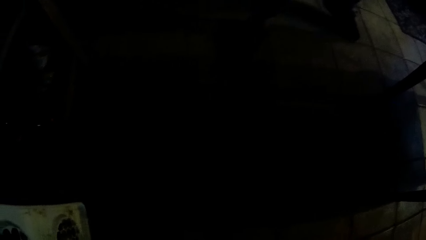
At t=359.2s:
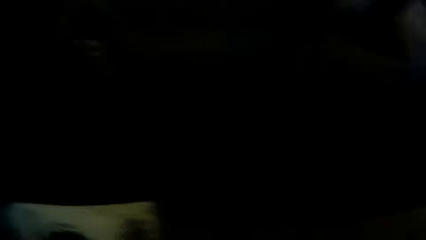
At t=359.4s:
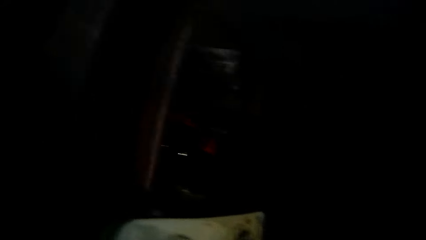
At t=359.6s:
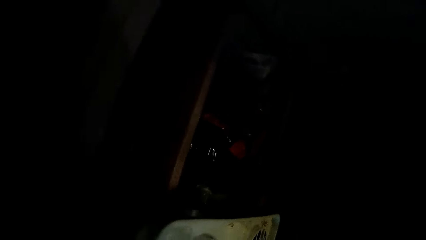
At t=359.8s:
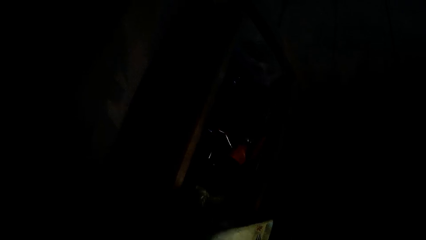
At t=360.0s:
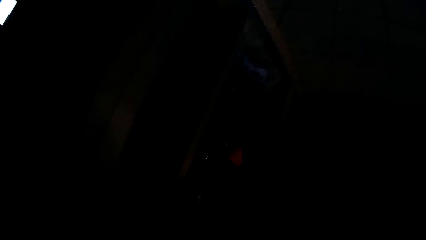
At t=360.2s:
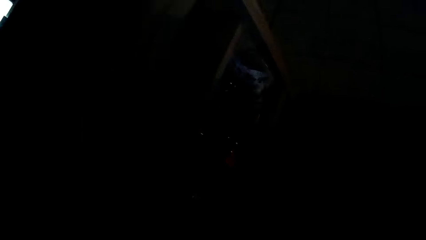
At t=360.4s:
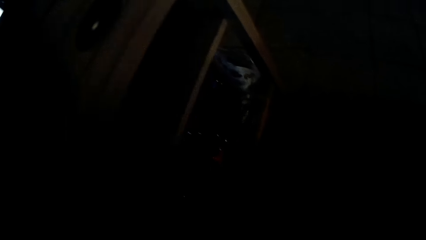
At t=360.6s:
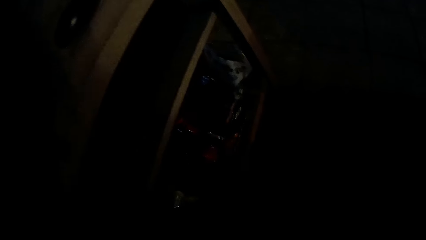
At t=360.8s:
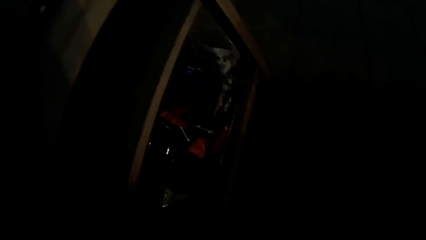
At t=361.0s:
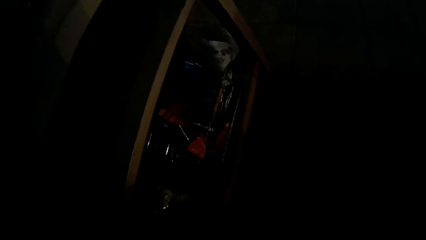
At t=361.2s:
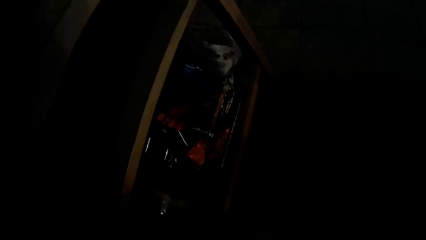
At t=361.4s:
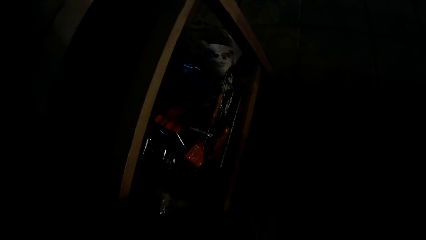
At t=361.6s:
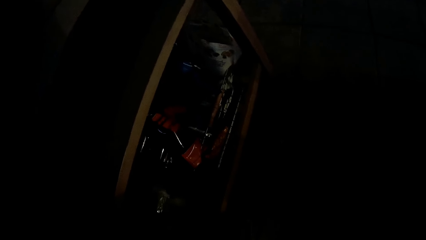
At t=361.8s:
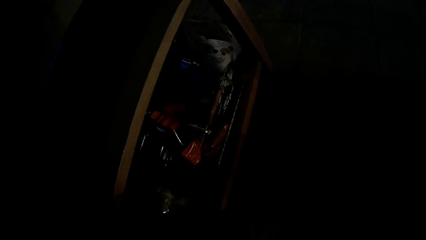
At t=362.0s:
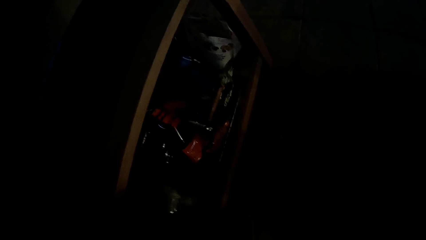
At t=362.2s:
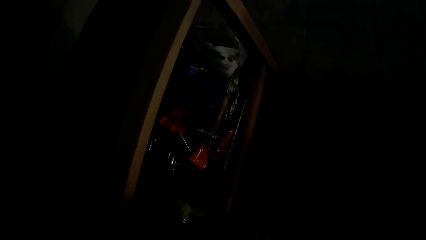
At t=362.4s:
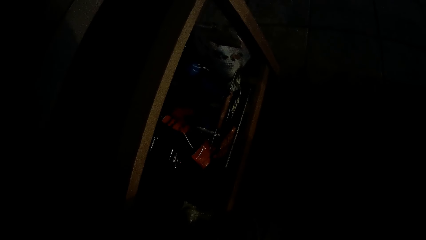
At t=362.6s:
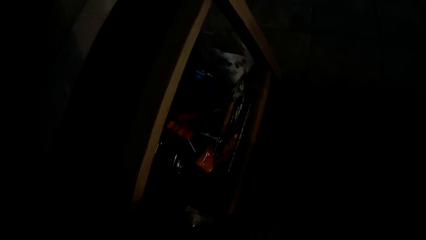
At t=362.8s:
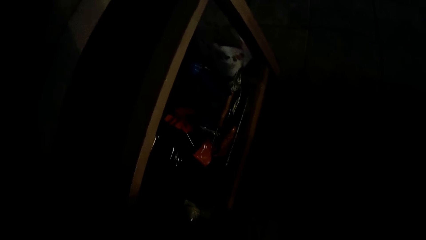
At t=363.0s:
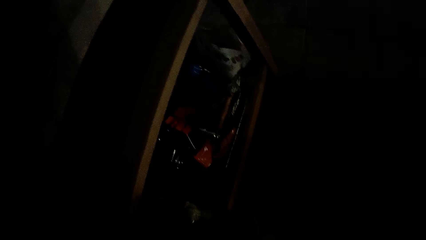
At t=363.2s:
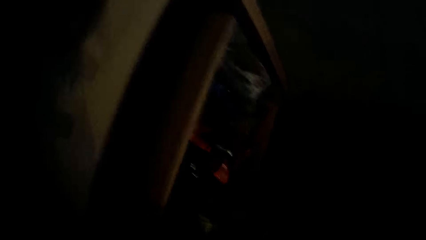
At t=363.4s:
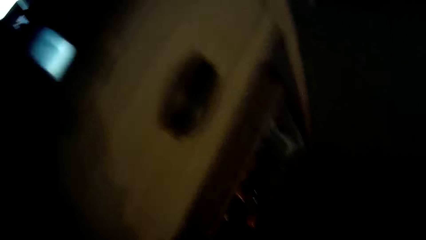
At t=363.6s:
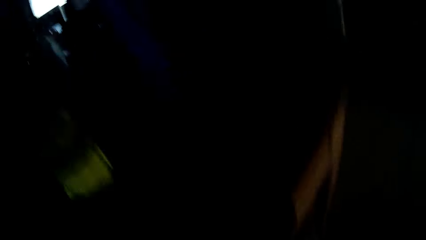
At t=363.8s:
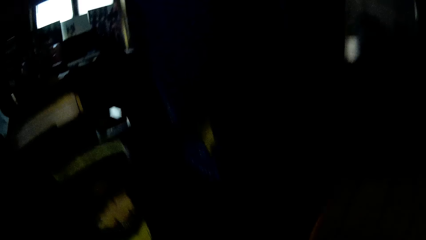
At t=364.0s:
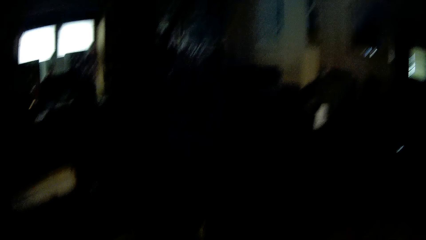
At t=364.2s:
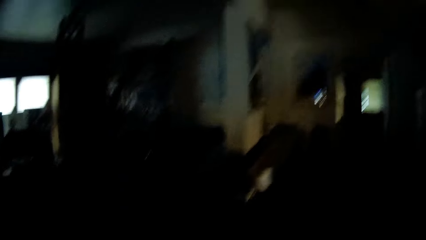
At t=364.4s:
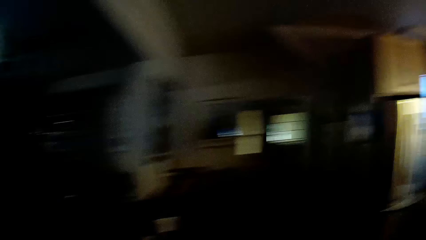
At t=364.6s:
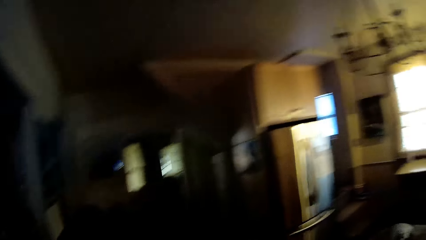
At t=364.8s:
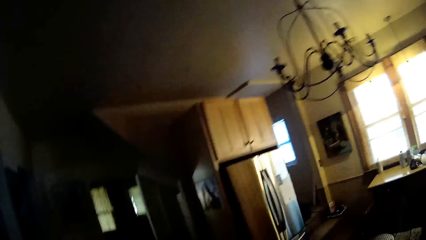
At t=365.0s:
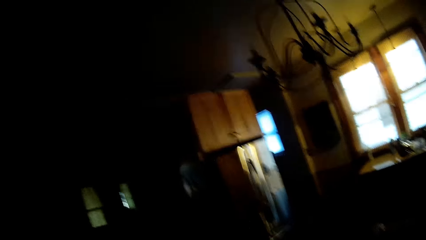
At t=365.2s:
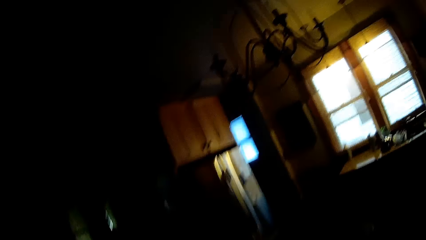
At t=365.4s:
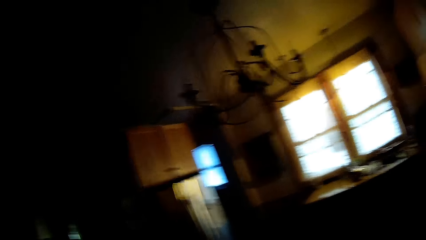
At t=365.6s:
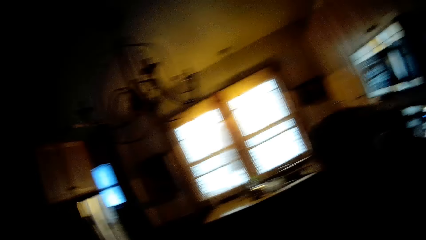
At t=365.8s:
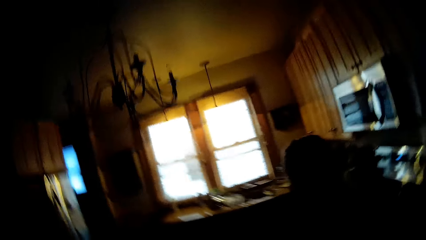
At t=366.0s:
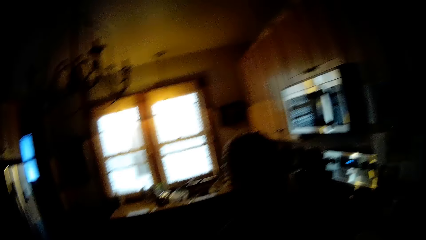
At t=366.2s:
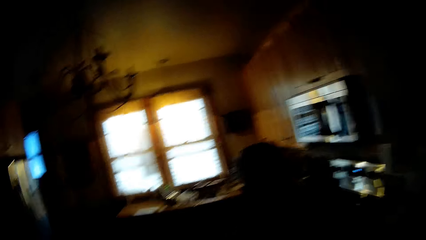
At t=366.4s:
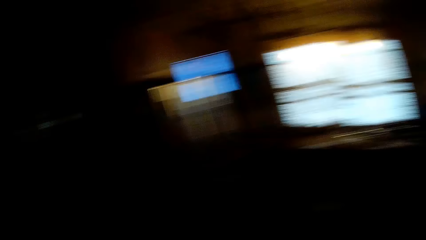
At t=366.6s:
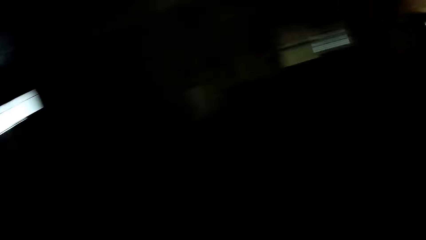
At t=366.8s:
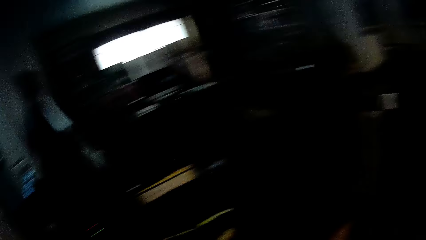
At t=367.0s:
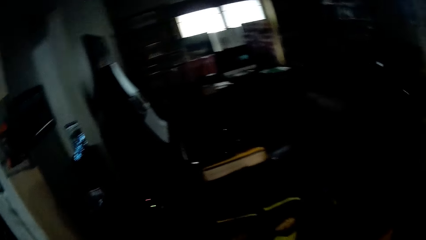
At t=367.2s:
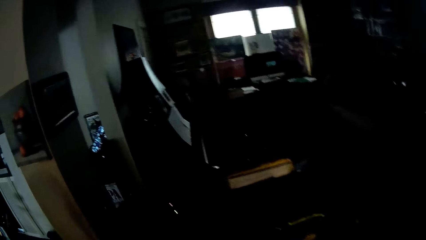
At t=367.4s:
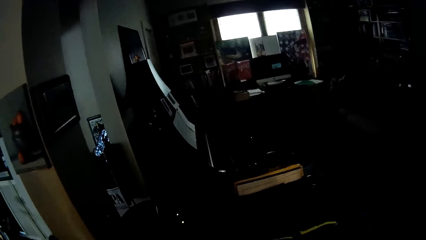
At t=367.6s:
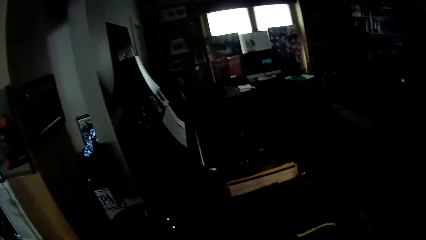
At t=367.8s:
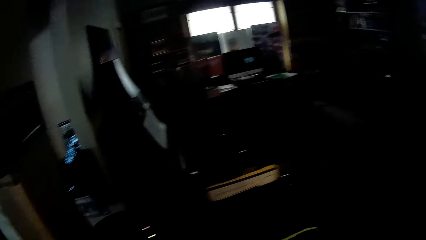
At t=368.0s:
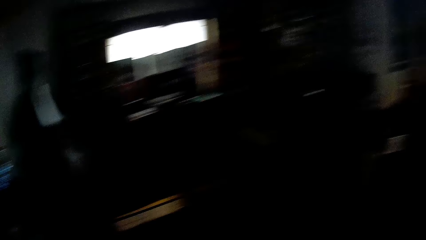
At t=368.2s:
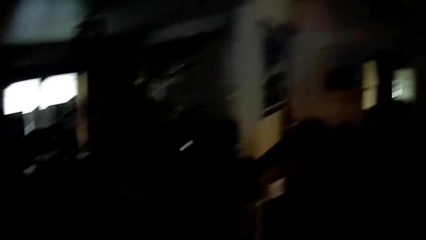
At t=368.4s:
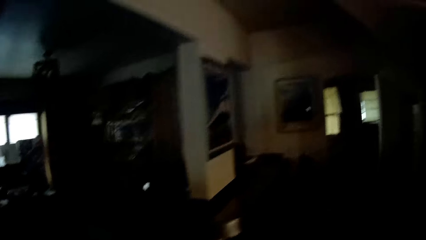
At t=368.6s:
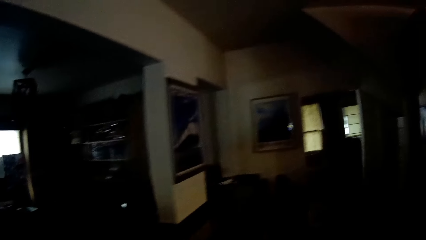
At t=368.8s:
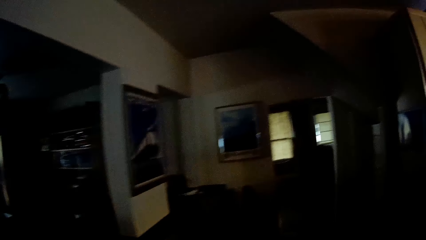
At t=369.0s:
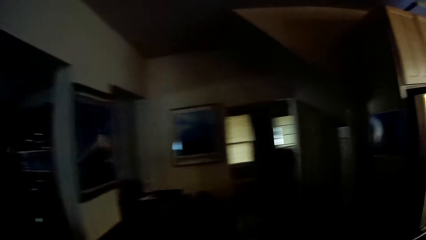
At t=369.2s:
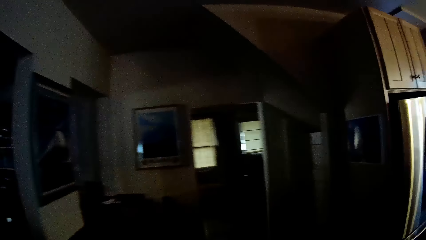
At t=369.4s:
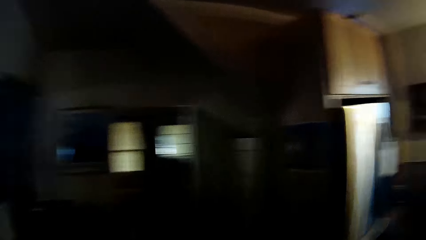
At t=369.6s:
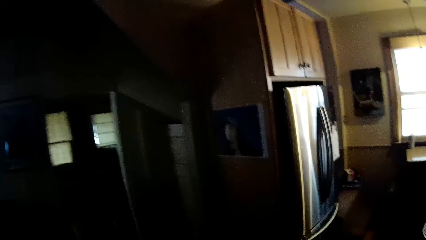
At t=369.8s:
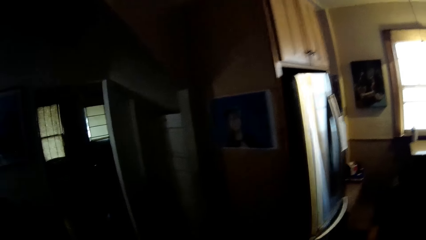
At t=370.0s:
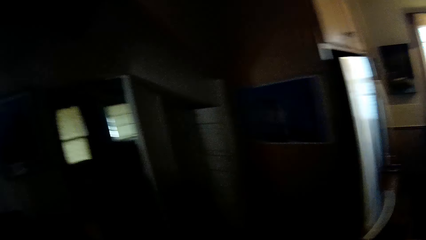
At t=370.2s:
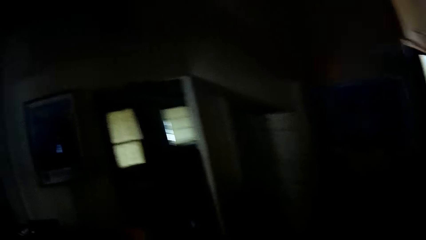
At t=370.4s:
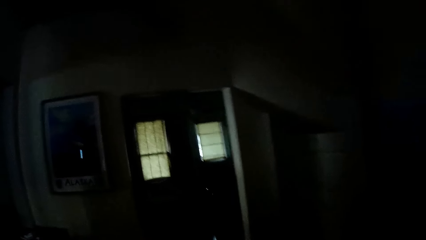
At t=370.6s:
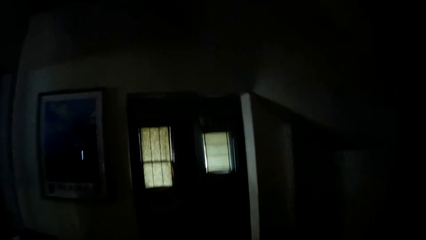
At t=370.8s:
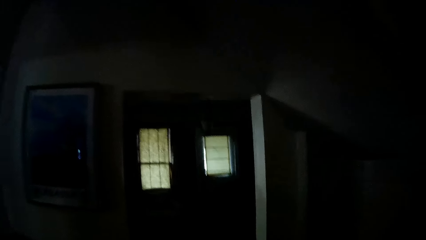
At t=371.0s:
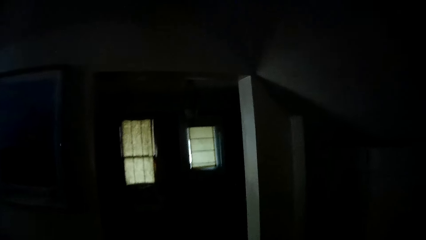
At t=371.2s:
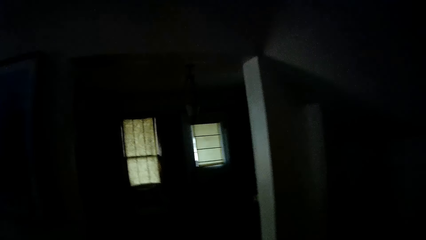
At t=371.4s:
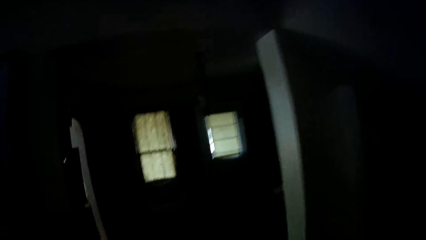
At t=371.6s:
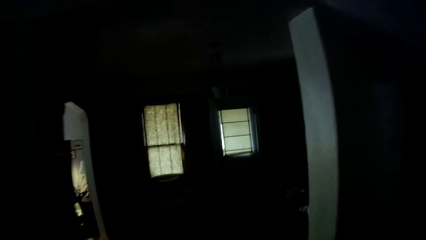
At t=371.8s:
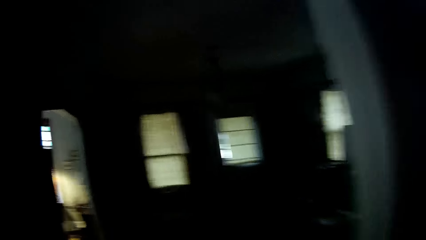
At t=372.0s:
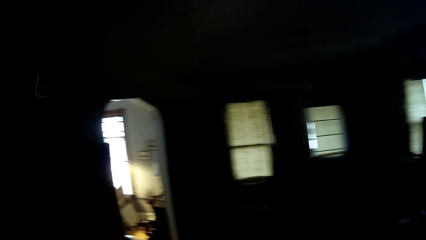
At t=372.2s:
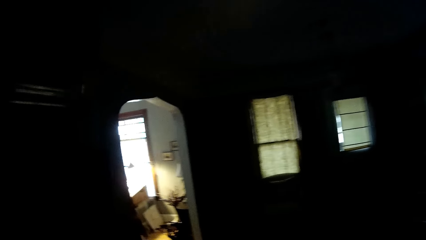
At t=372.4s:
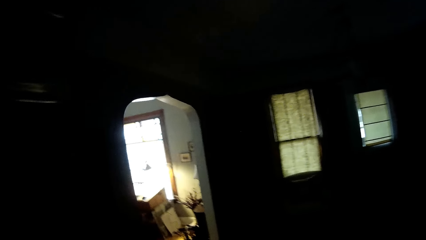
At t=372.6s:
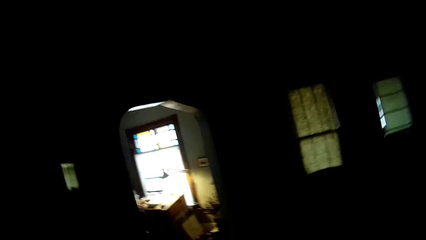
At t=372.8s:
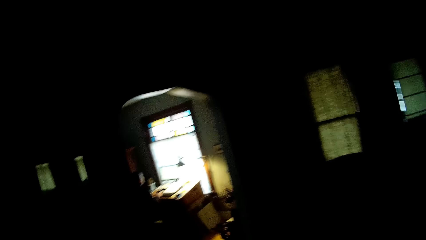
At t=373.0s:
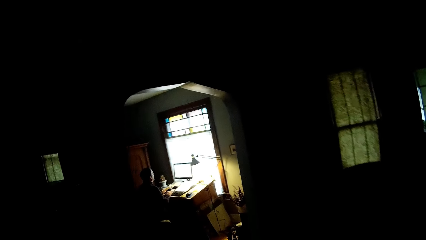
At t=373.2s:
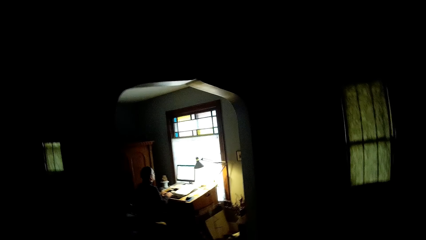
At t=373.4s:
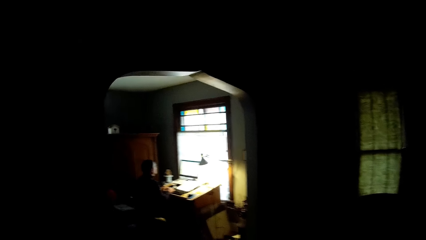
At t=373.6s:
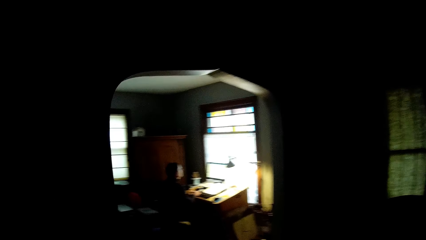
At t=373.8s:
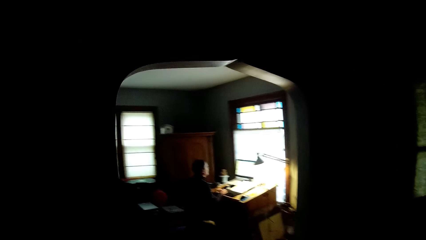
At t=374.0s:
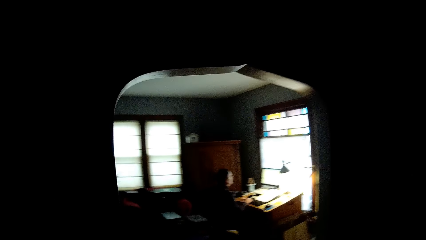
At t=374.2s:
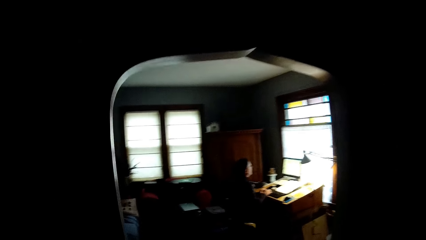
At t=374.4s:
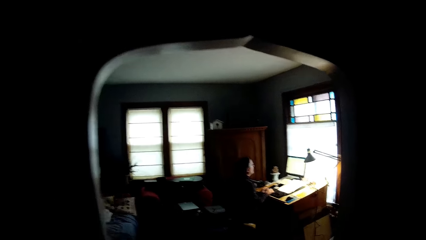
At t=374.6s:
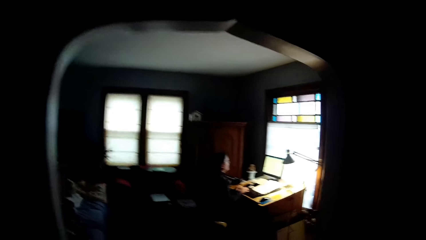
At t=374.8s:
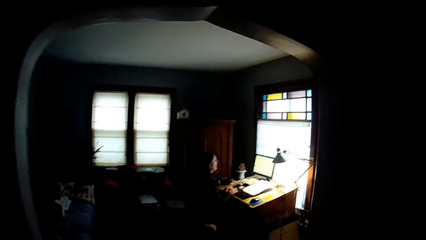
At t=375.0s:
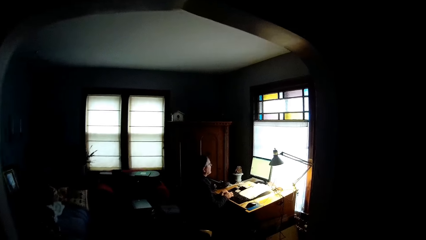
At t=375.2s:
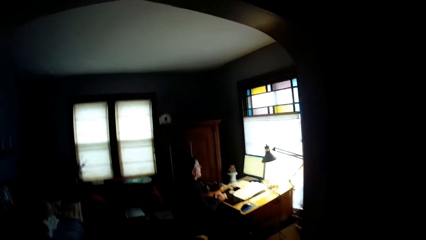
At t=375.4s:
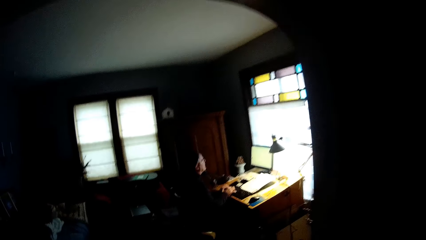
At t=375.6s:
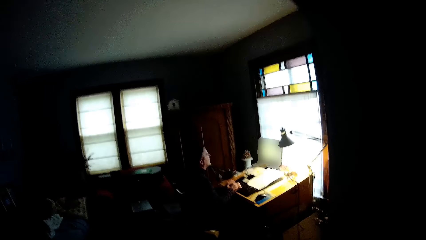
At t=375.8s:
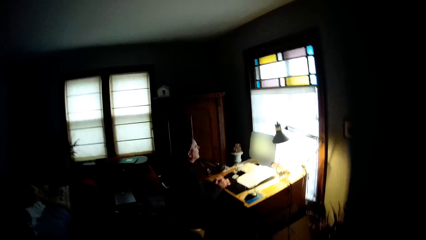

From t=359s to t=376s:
The camera wearer stares inside the drawer. They stand straight. They look around the house. They walk forward around the house.
